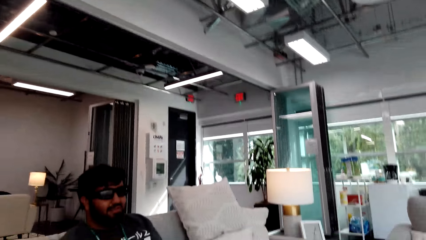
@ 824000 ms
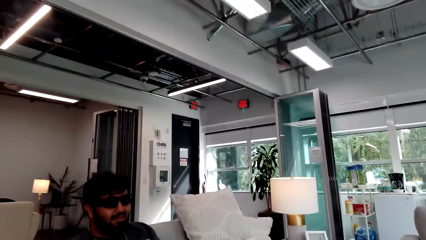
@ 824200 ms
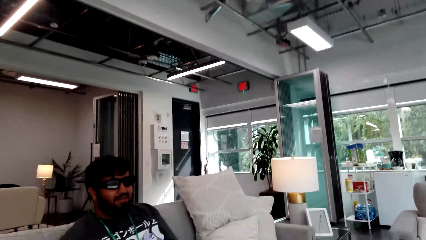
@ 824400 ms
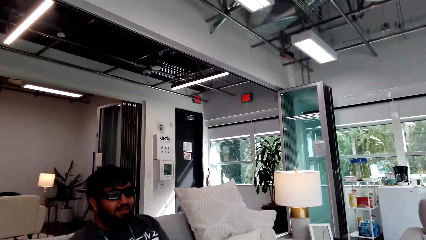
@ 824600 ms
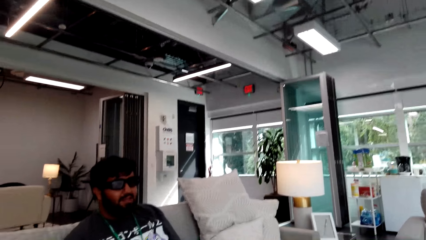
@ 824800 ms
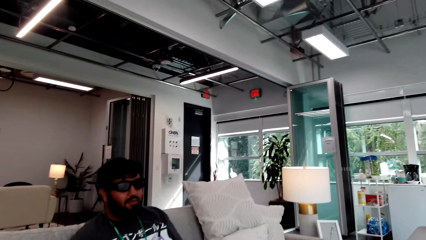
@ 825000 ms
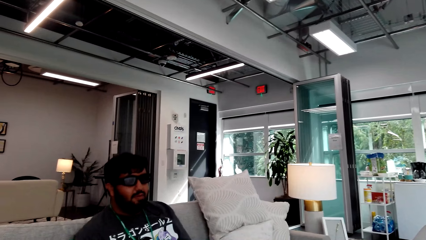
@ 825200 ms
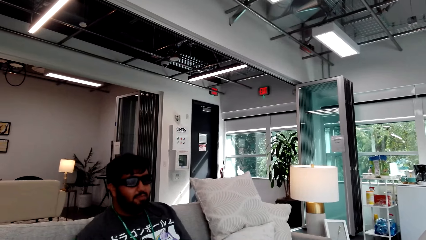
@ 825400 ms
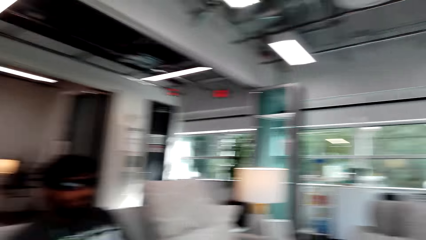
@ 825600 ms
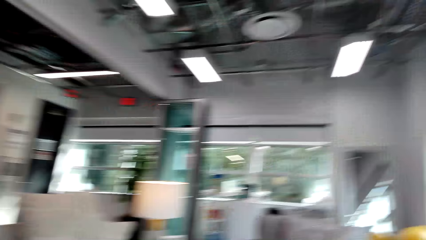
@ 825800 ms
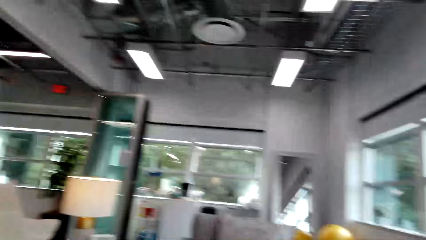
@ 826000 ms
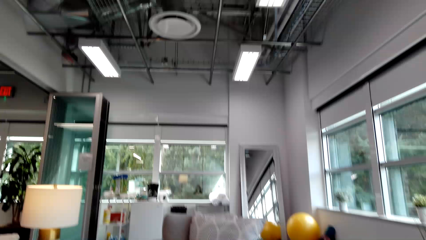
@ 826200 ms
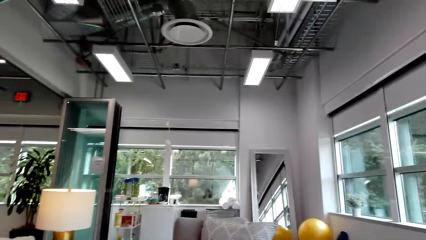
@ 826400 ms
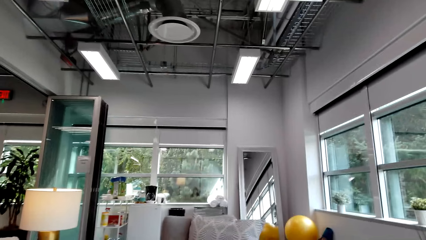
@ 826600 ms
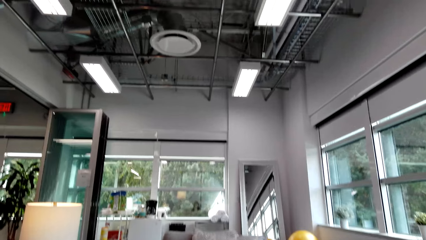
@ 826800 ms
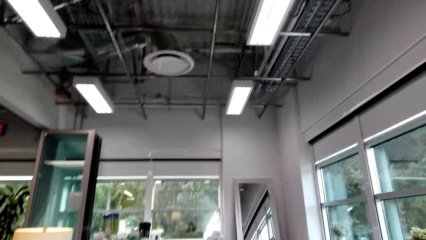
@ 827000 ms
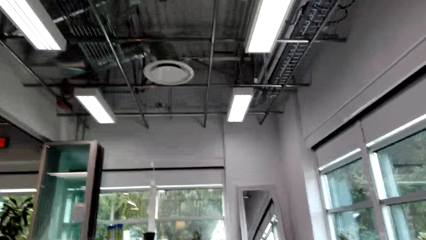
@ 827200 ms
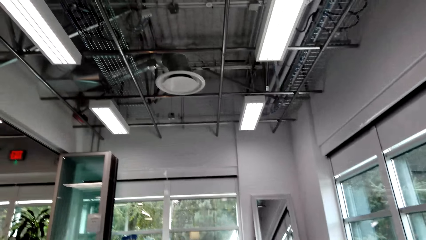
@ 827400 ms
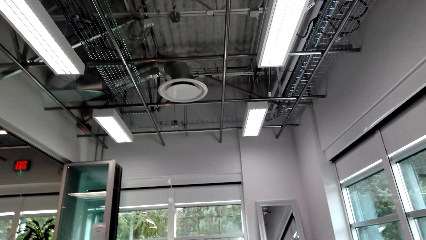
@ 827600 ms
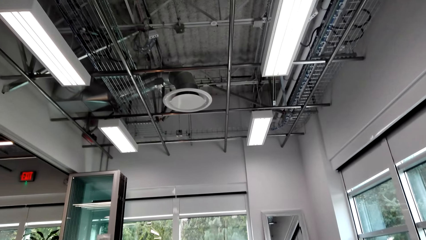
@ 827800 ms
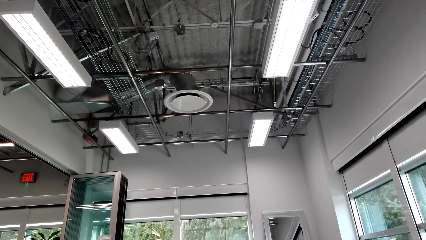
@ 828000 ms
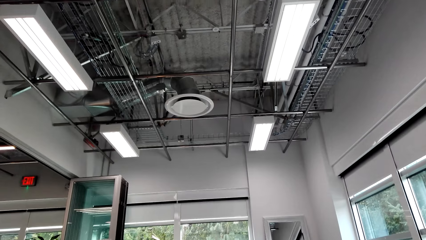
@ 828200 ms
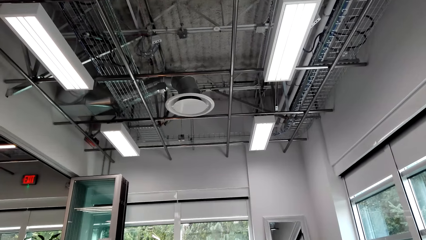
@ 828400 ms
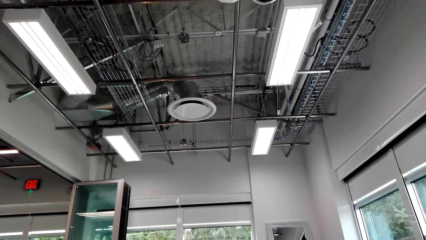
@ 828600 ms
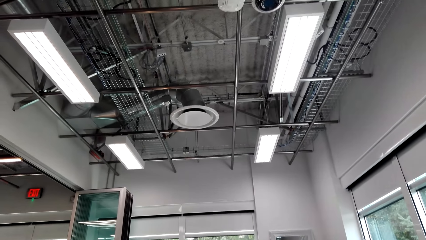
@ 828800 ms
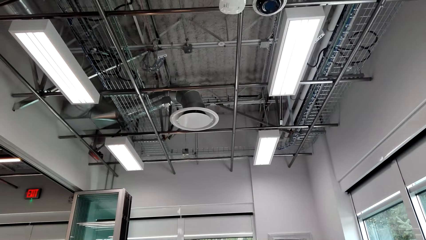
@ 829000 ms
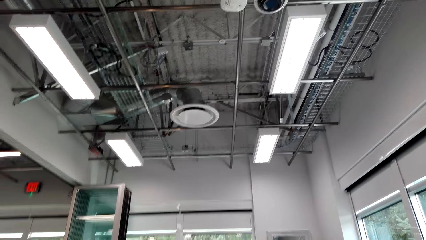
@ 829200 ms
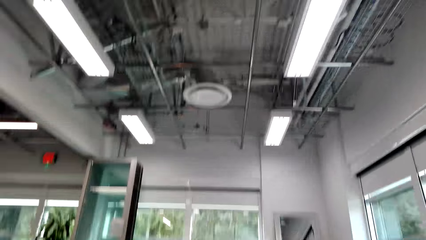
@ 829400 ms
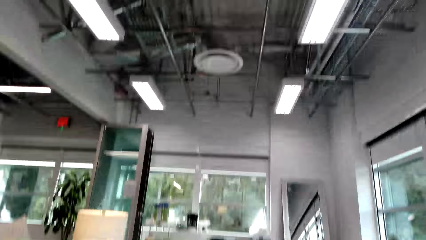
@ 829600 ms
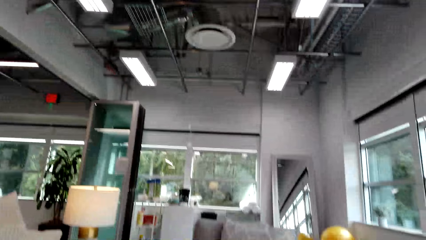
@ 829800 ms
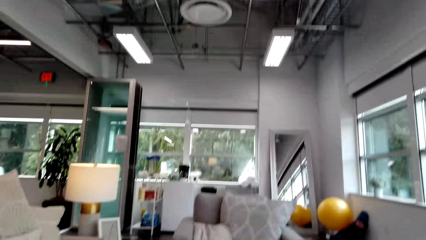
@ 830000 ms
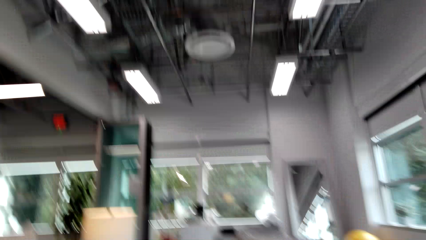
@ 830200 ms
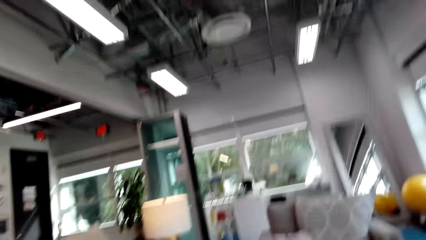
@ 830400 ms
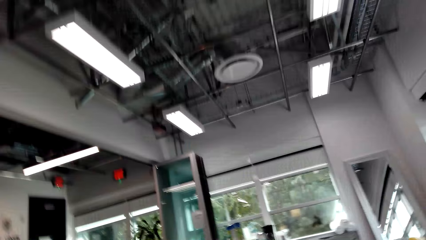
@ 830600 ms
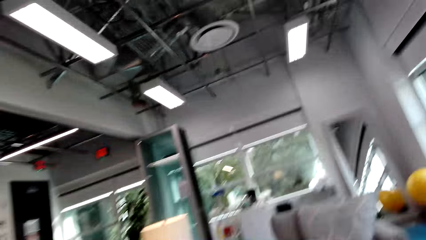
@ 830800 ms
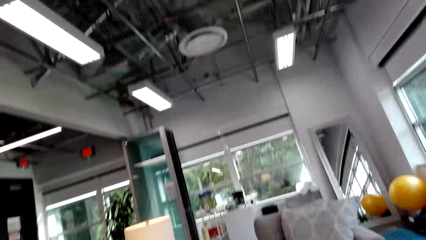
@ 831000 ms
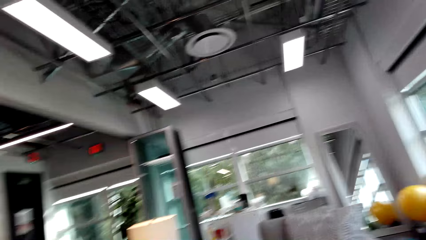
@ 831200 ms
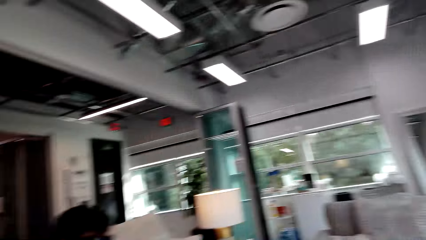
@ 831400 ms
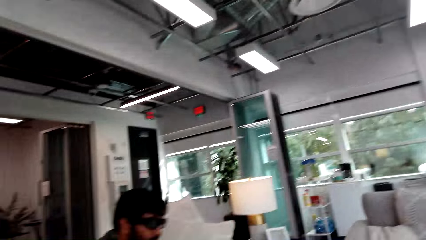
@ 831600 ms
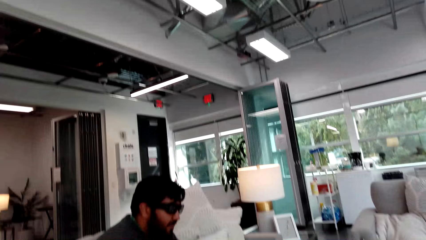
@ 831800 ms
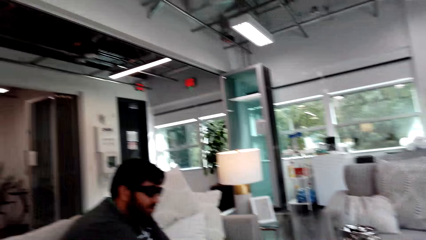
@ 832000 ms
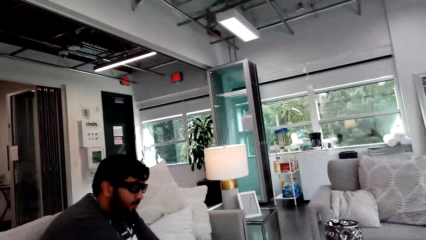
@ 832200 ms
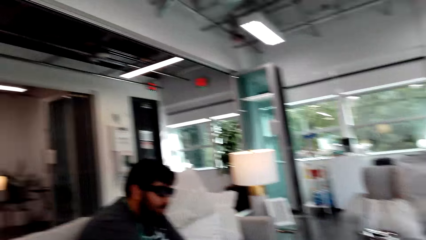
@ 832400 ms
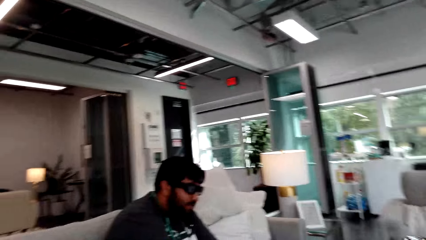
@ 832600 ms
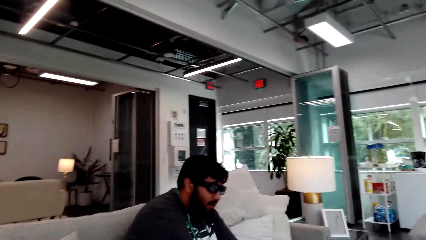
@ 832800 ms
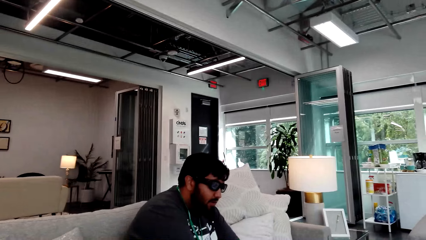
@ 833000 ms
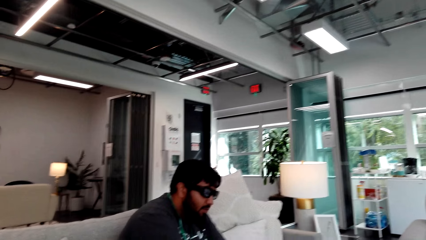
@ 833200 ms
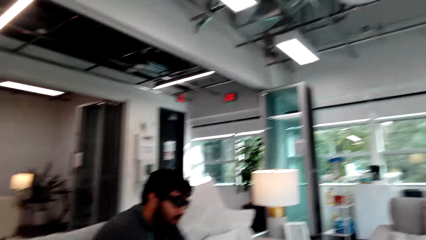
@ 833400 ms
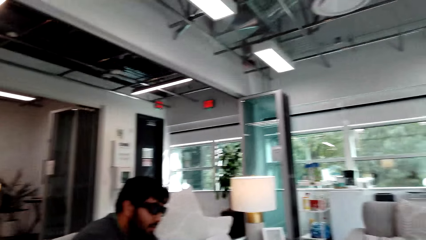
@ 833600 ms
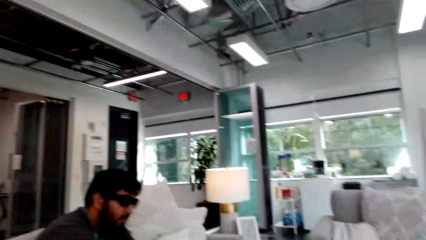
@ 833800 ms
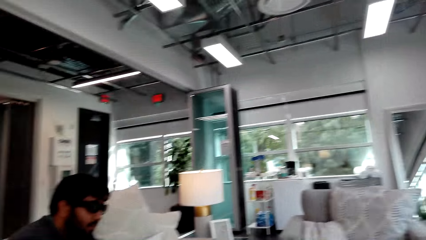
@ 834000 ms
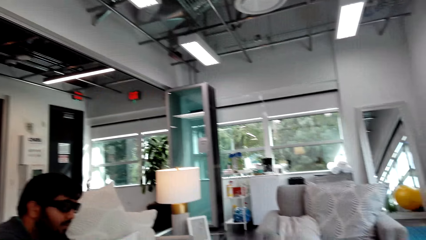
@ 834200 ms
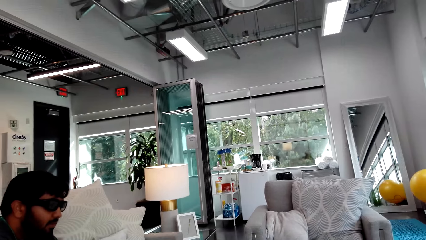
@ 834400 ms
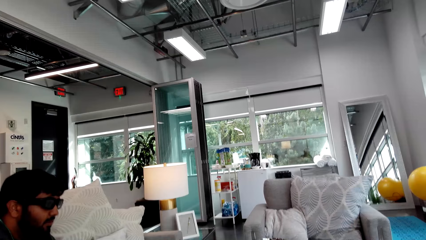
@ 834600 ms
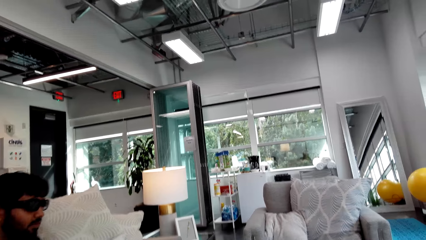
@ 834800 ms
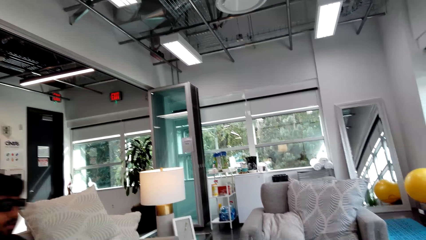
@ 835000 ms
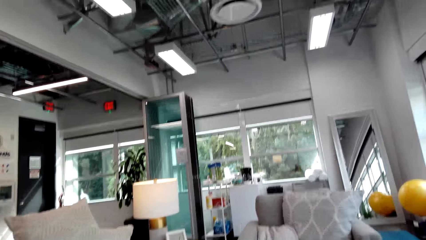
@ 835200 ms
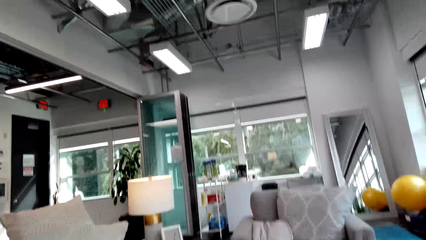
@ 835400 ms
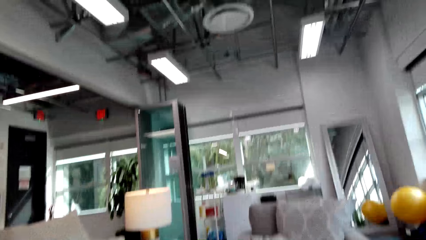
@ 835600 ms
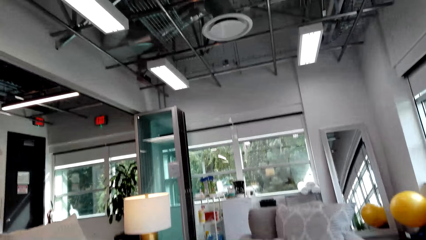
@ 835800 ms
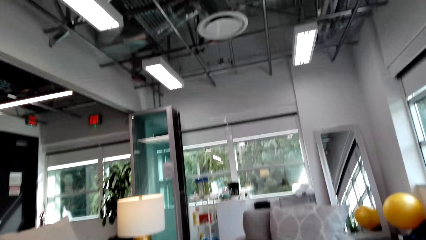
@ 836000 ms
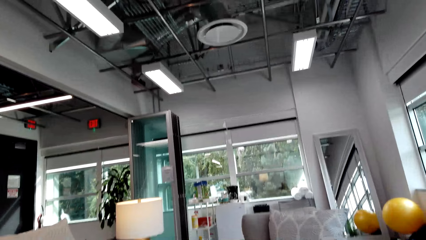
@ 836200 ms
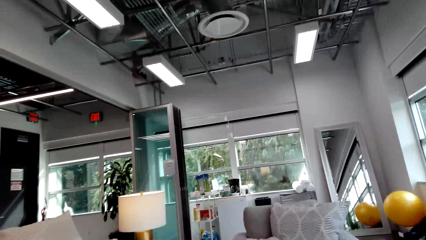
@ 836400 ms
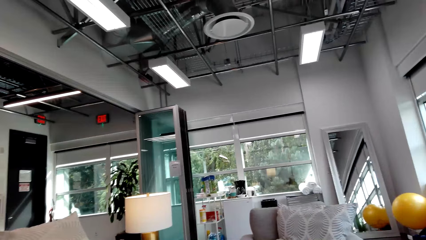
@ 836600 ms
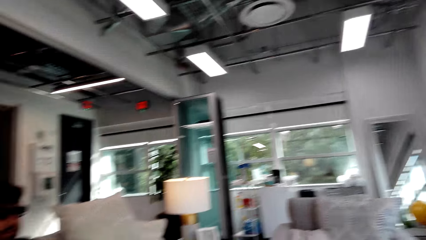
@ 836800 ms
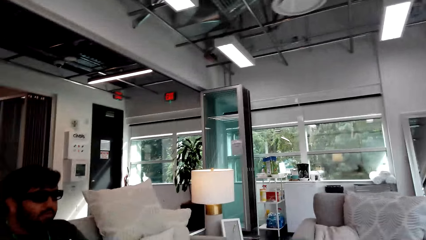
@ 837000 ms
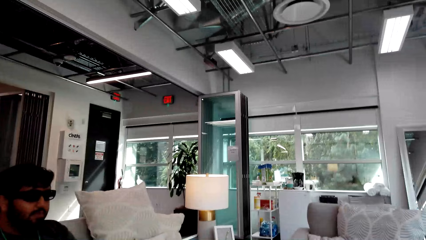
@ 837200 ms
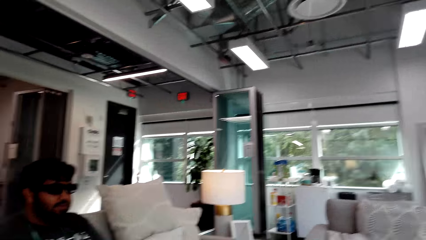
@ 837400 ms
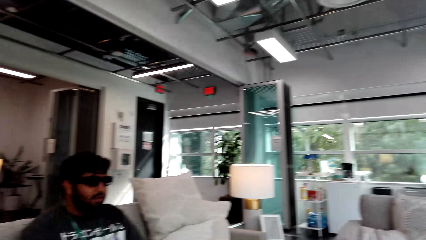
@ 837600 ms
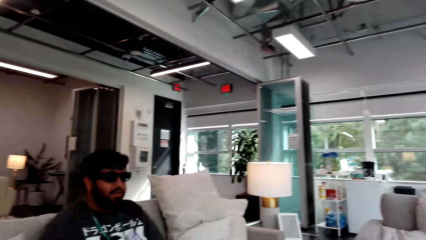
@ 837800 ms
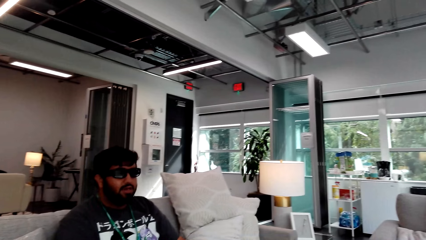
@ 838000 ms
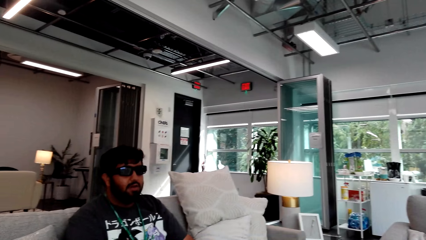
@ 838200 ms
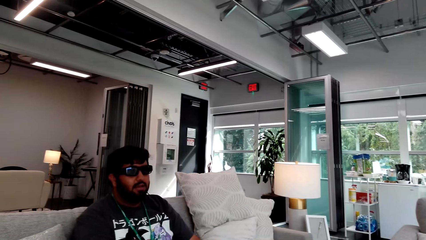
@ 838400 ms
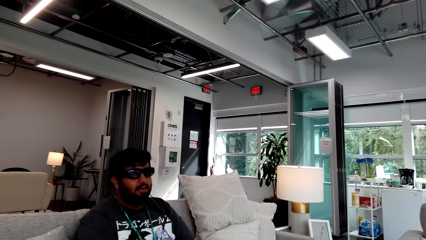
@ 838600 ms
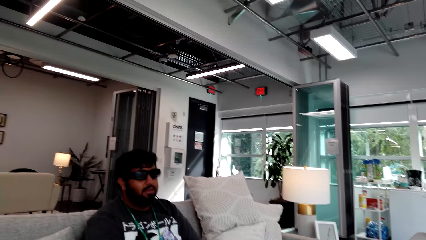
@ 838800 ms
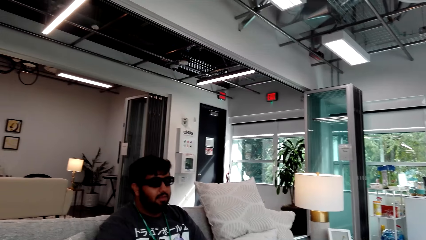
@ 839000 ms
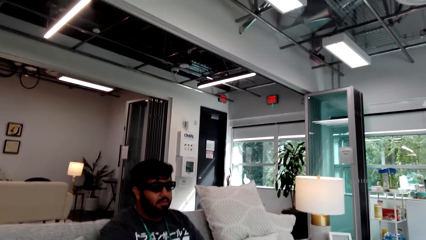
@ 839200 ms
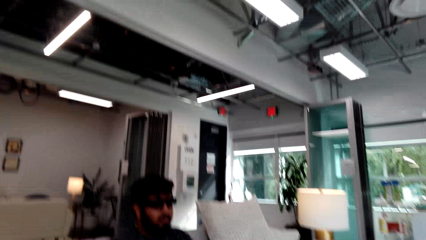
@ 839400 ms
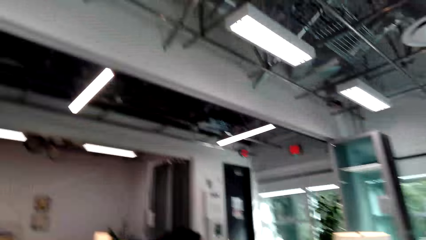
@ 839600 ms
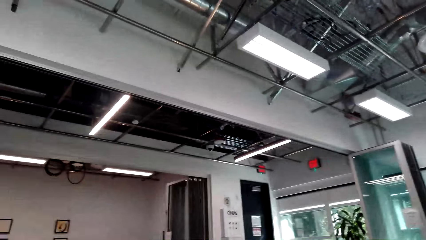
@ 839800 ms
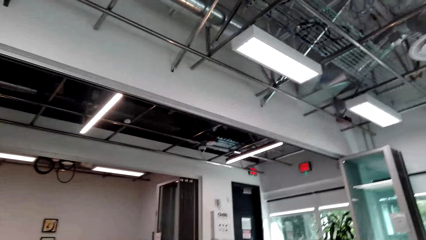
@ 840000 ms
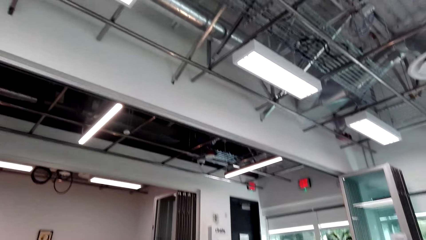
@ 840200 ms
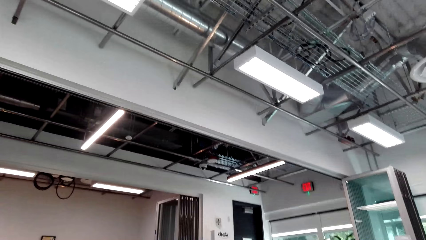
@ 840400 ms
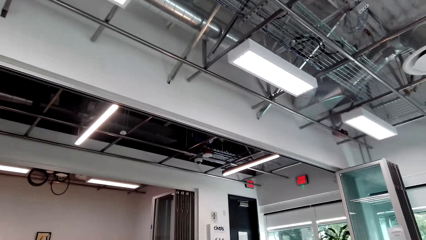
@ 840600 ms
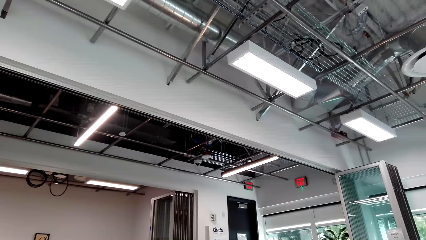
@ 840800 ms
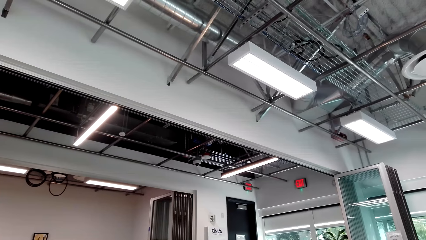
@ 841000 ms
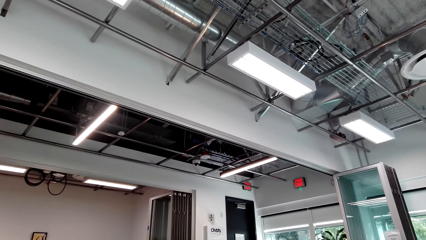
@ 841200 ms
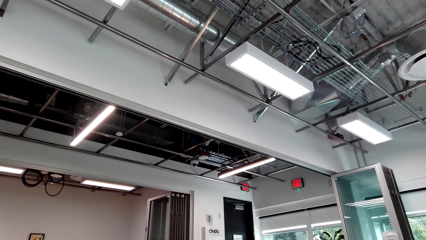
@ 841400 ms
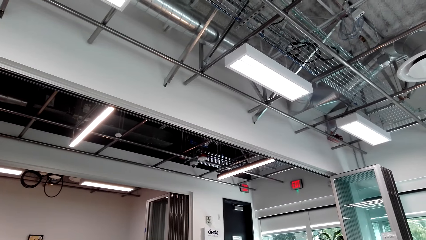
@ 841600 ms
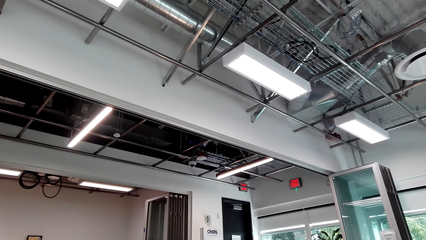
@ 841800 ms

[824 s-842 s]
A man talks to the camera wearer. The camera wearer looks around and laughs. The man talks to the camera wearer. The camera wearer talks to the man. The man talks to the camera wearer. The camera wearer looks around and talks to the man. The man talks to the camera wearer. The camera wearer talks to the man.
